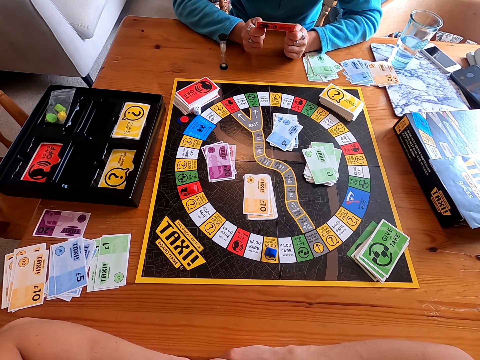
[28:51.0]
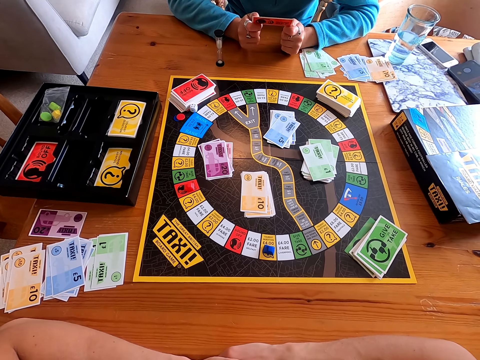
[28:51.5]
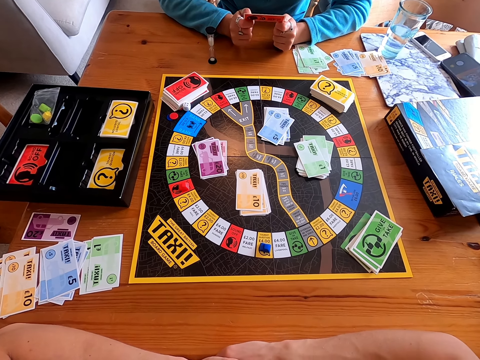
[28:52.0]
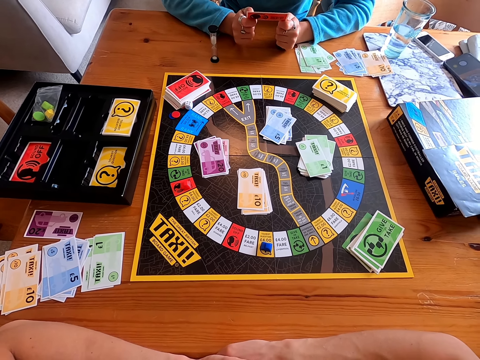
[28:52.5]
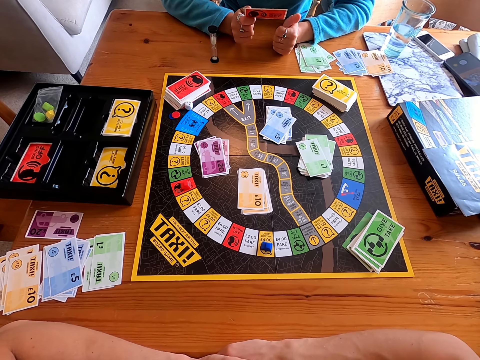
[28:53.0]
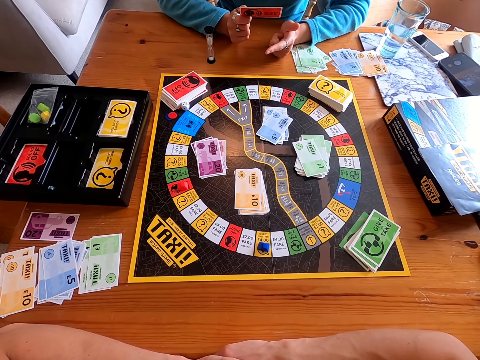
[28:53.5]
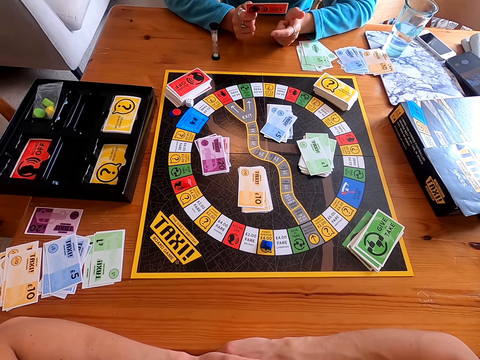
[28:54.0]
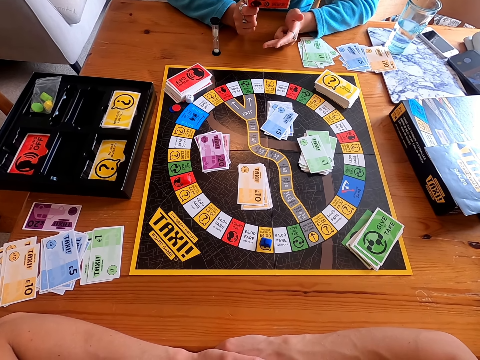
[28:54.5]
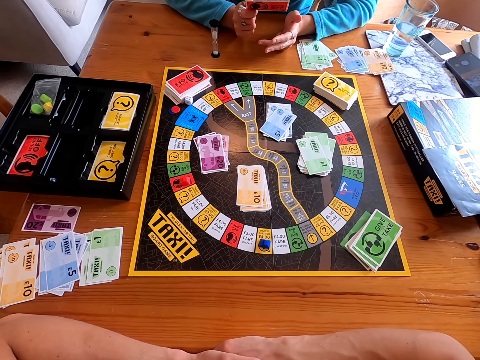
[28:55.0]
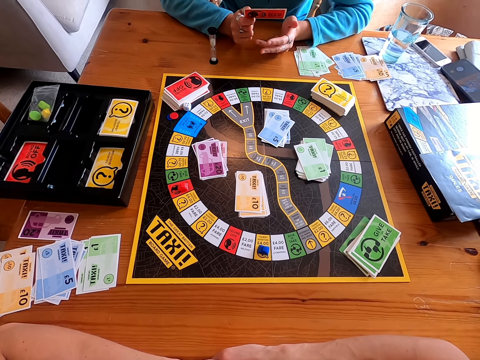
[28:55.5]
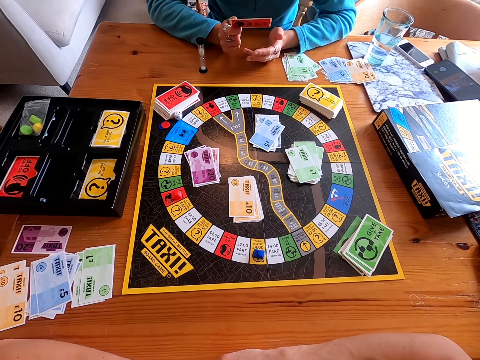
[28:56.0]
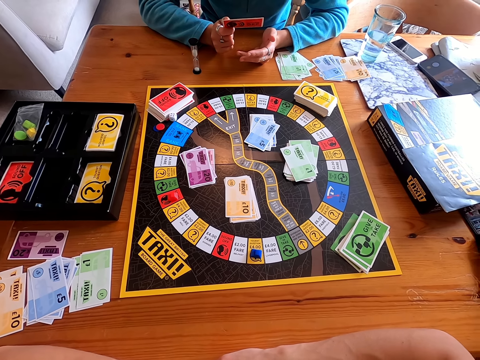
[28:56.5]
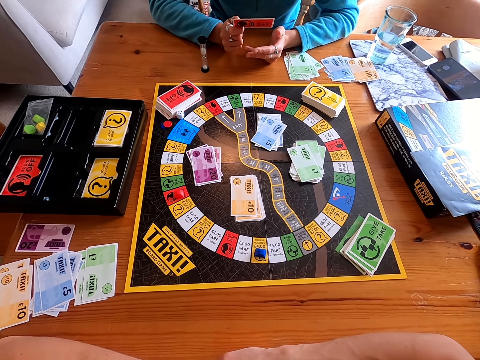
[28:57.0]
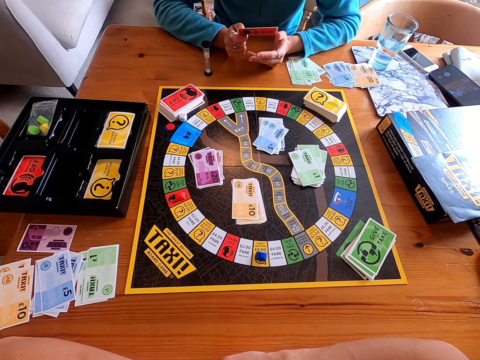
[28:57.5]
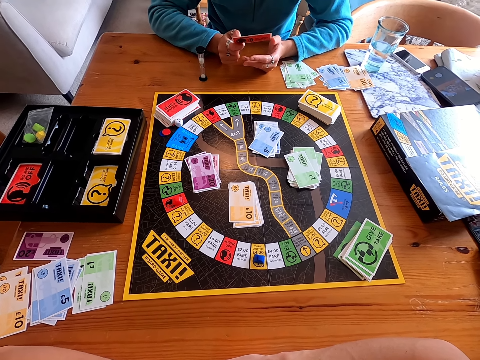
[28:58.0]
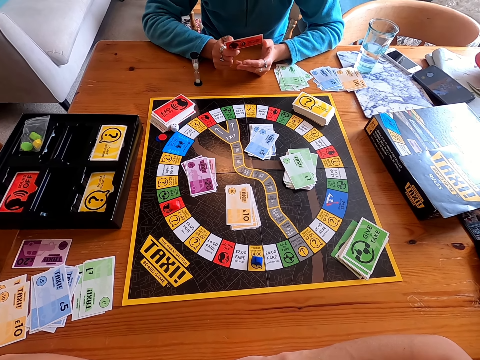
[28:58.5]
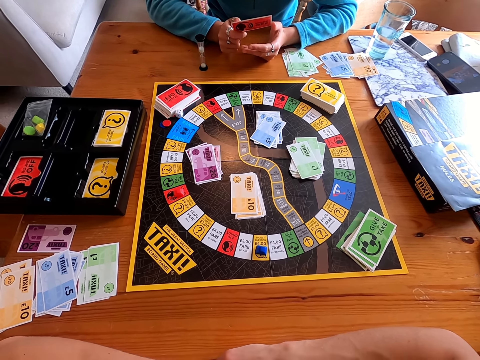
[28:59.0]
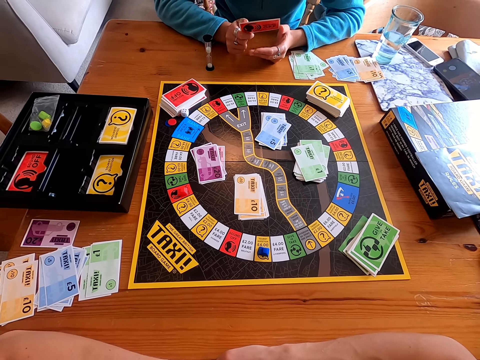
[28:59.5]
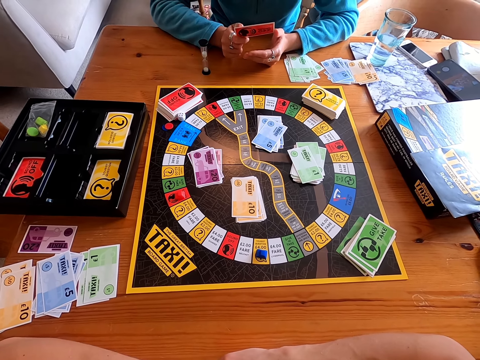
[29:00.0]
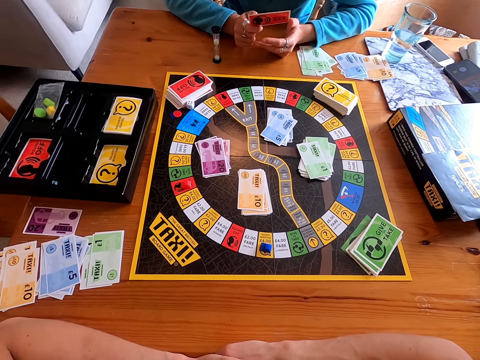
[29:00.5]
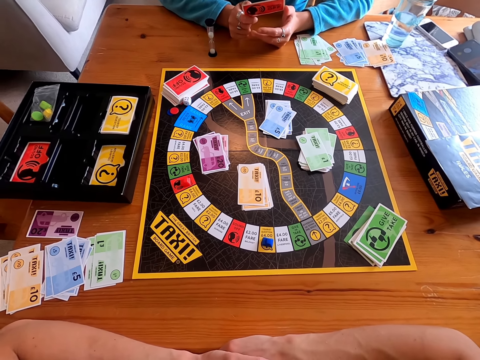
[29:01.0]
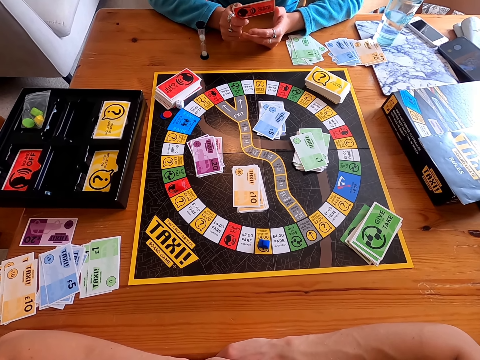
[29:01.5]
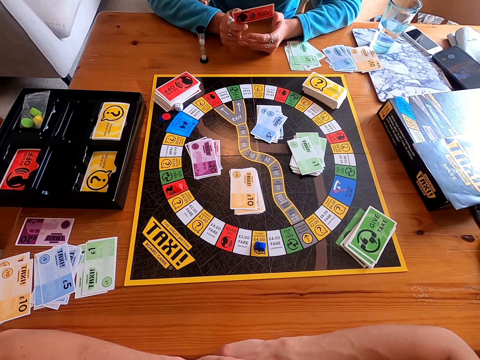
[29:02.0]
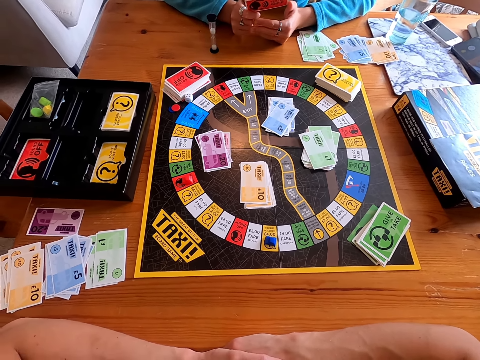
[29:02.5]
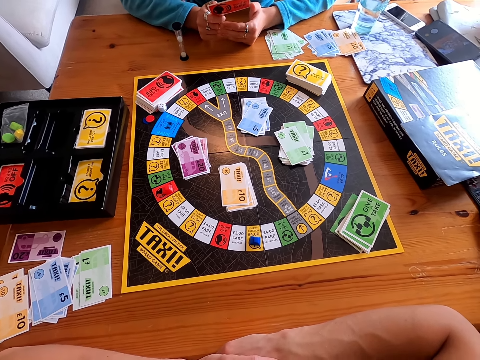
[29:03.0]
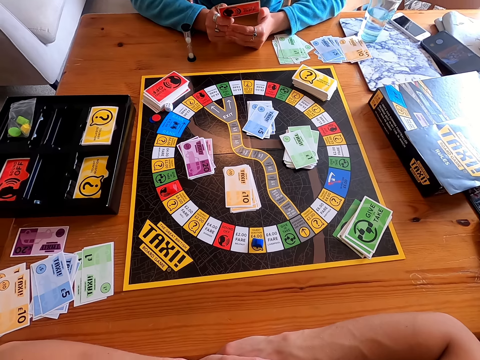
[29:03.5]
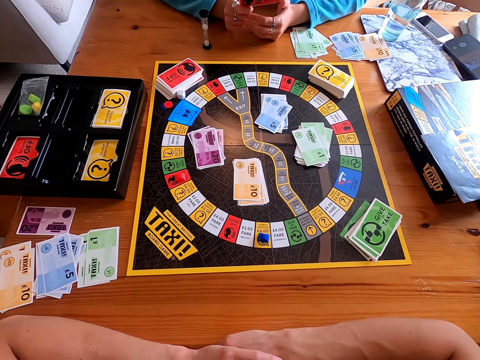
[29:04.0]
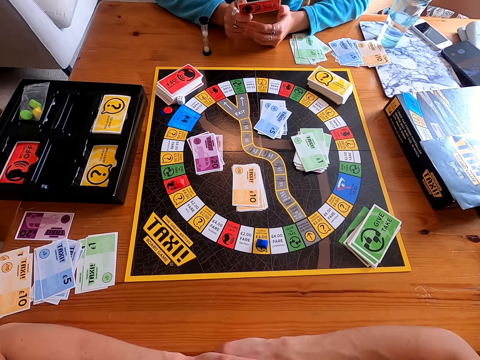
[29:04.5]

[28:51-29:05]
The camera wearer touches the card.

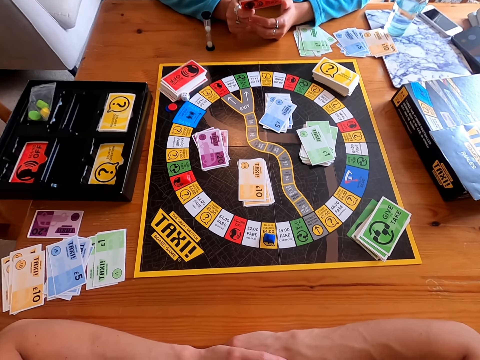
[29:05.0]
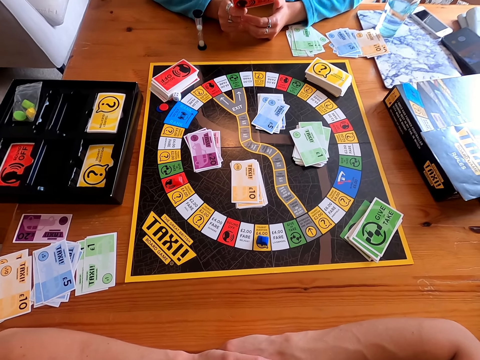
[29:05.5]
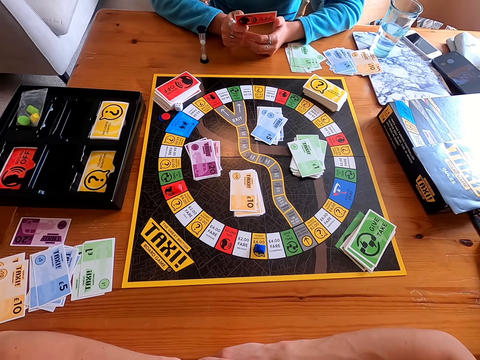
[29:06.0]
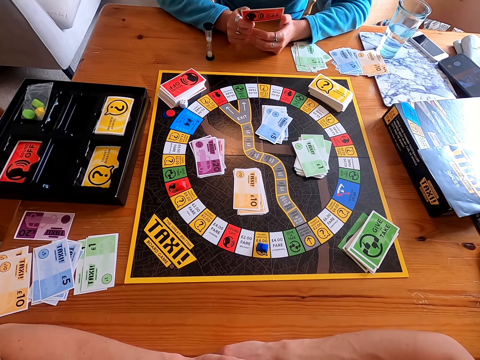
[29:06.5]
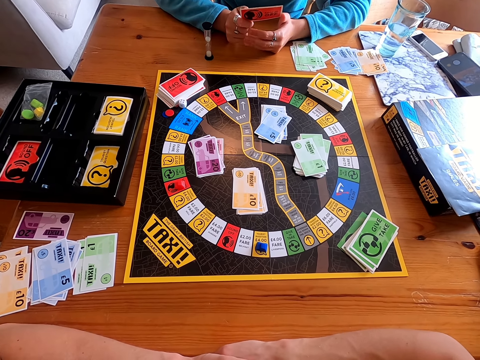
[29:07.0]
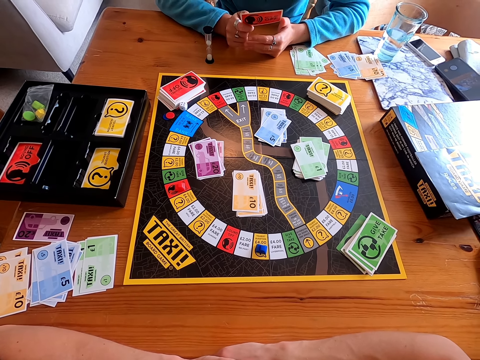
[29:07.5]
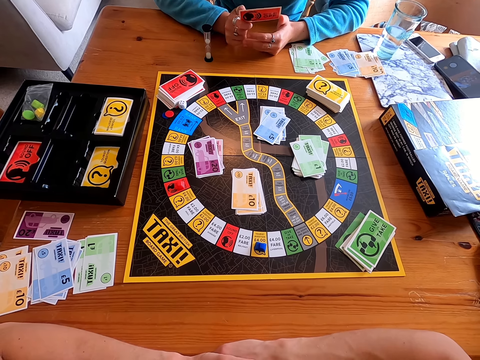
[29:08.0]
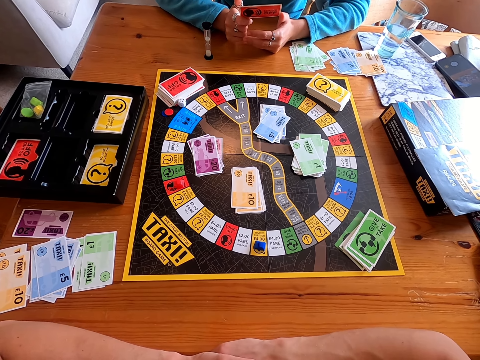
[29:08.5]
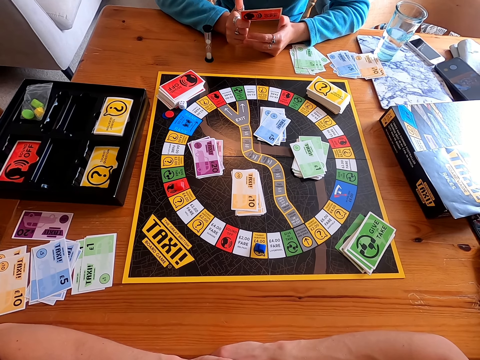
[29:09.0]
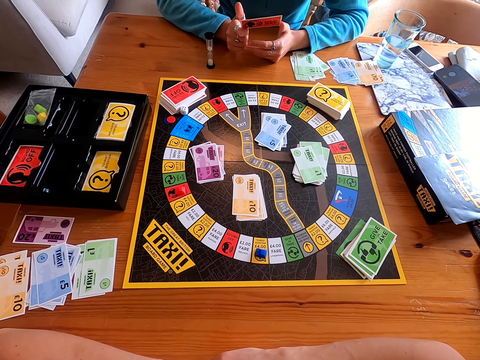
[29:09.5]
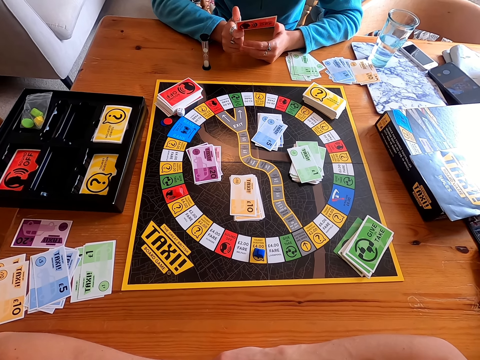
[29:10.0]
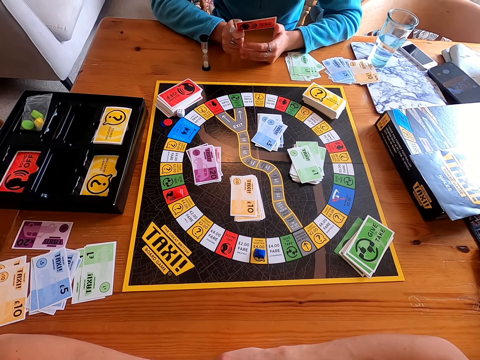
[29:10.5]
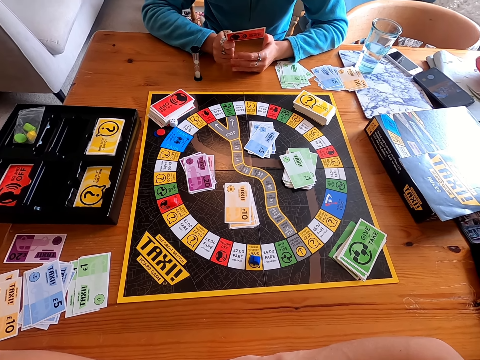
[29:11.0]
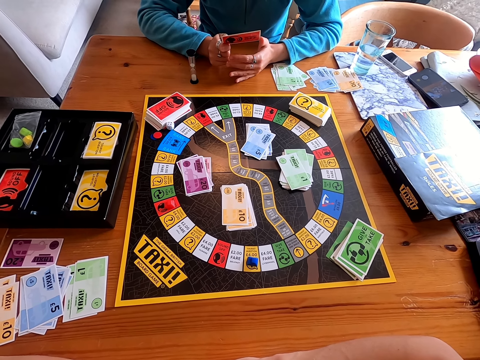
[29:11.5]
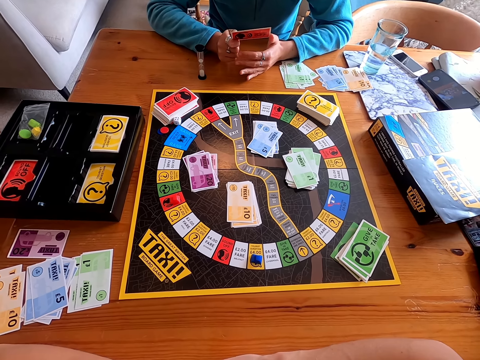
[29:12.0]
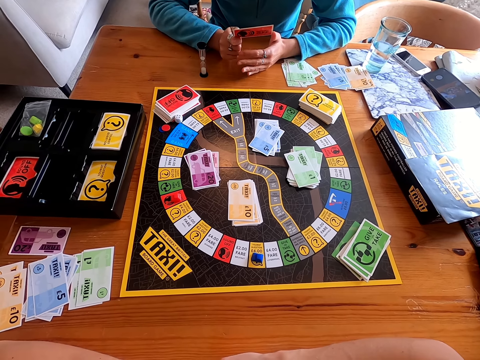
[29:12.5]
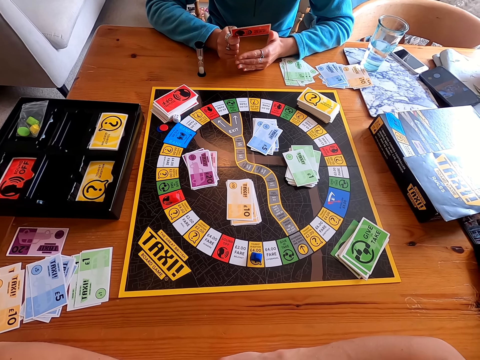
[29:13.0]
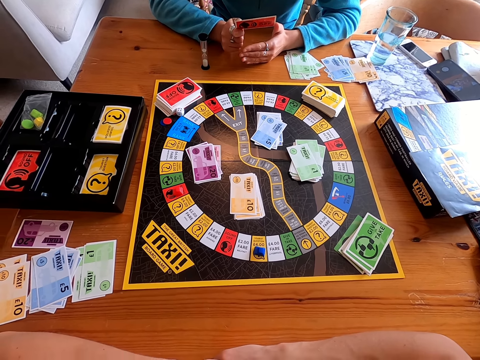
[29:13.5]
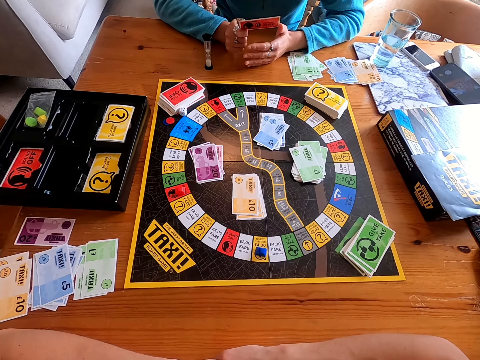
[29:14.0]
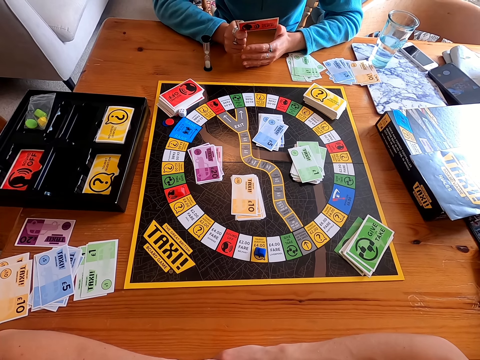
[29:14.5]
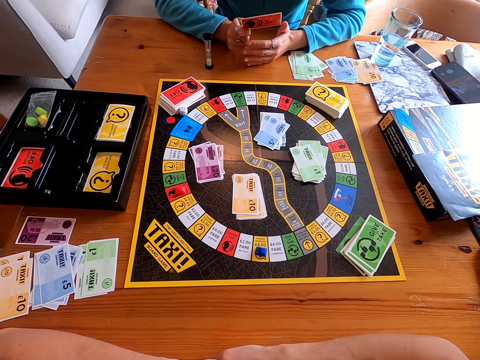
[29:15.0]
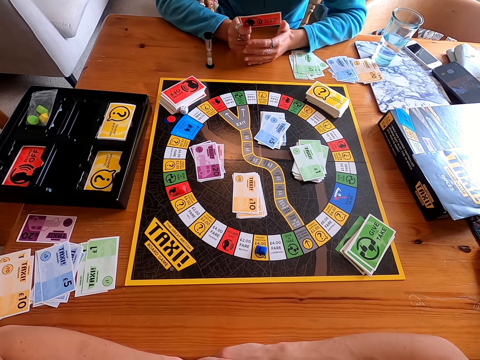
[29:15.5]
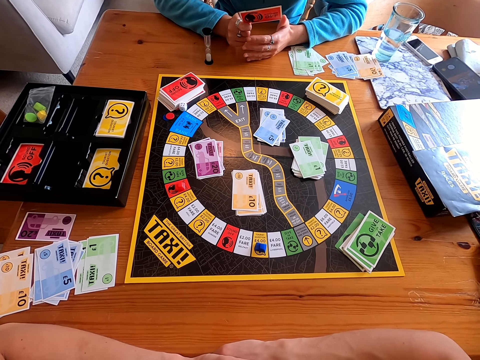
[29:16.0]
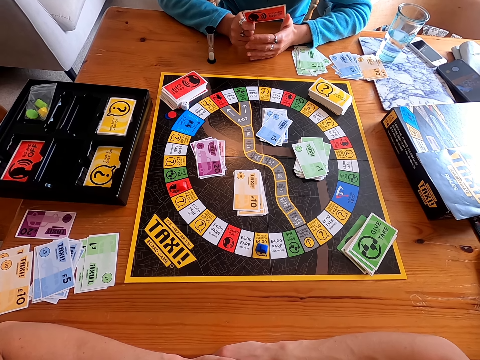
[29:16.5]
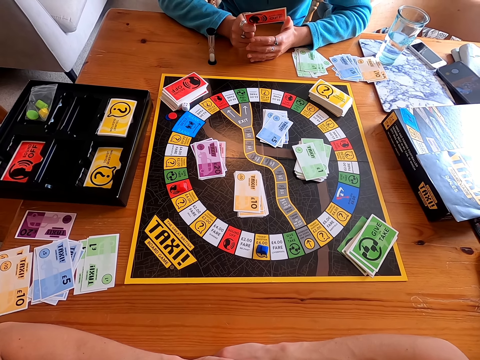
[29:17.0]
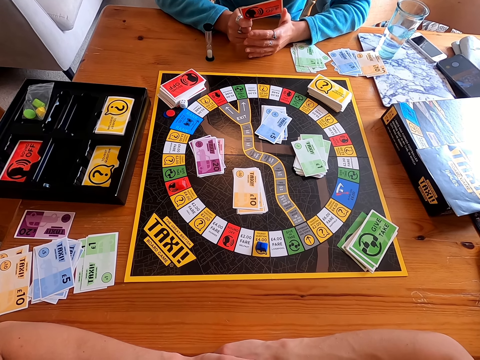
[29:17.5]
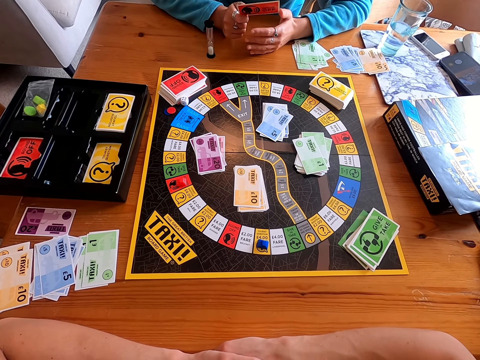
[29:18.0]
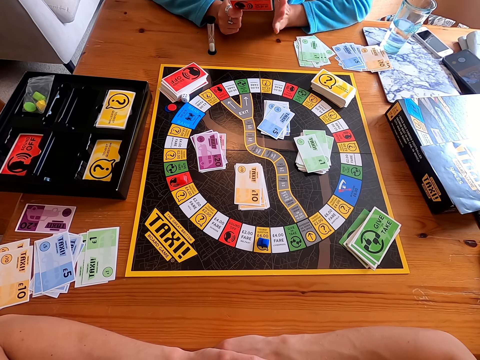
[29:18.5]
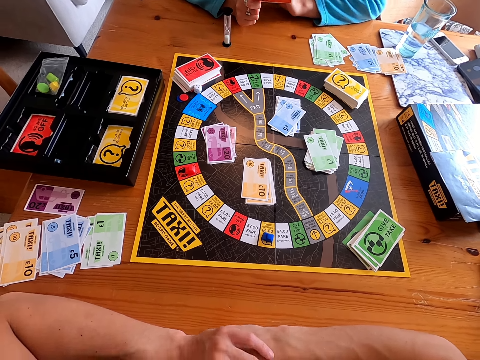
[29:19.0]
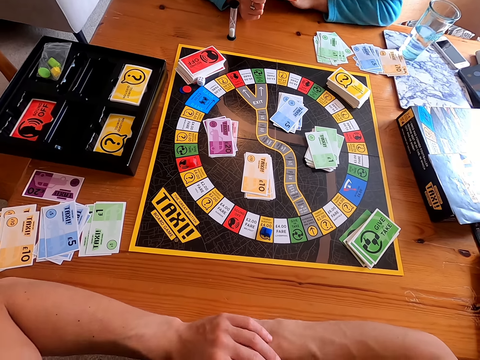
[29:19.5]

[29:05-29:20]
The camera wearer talks to someone. They touch the card.
